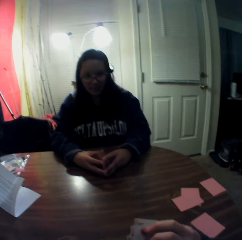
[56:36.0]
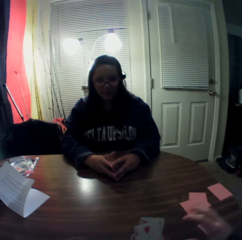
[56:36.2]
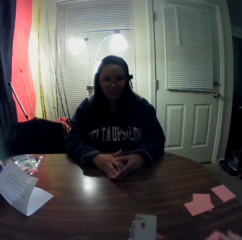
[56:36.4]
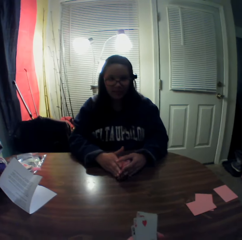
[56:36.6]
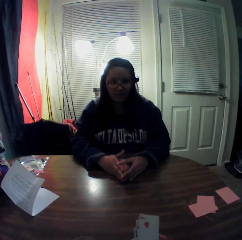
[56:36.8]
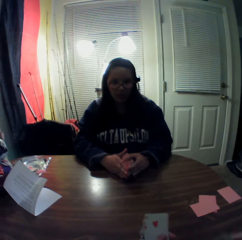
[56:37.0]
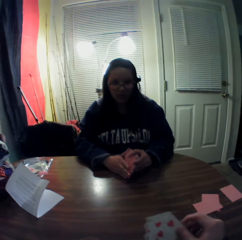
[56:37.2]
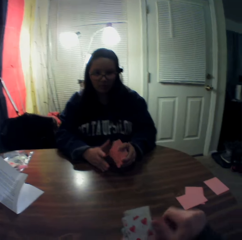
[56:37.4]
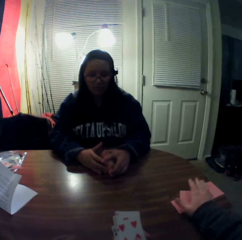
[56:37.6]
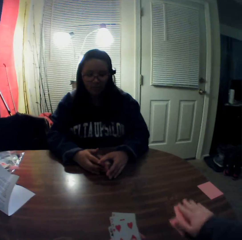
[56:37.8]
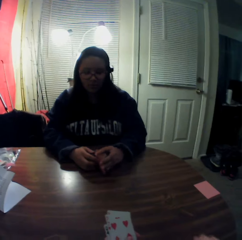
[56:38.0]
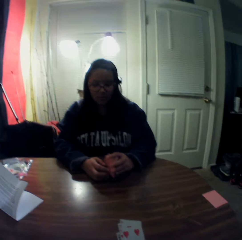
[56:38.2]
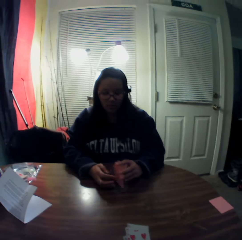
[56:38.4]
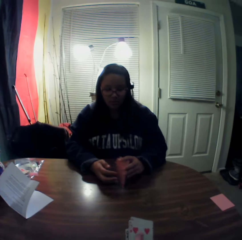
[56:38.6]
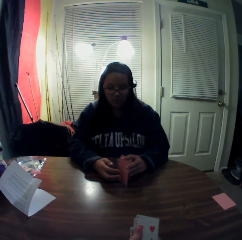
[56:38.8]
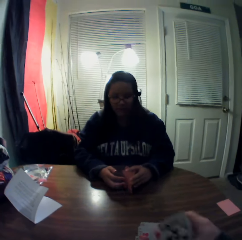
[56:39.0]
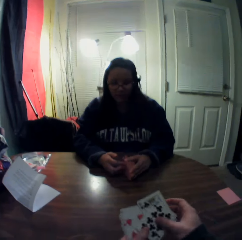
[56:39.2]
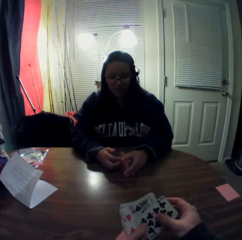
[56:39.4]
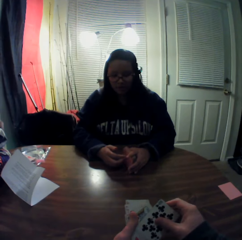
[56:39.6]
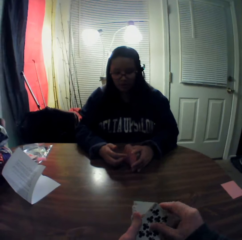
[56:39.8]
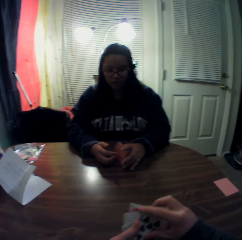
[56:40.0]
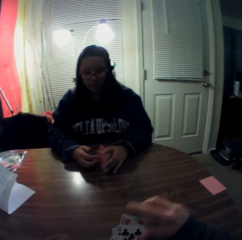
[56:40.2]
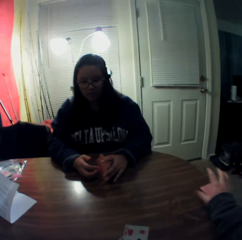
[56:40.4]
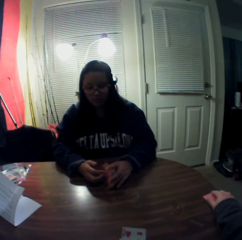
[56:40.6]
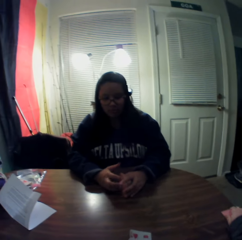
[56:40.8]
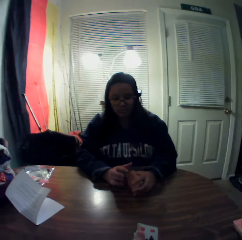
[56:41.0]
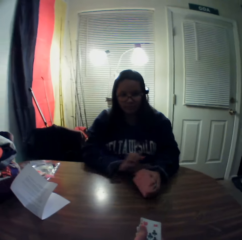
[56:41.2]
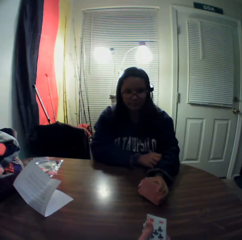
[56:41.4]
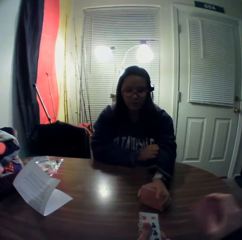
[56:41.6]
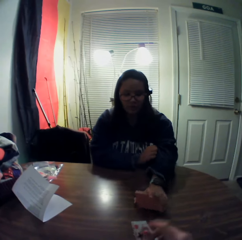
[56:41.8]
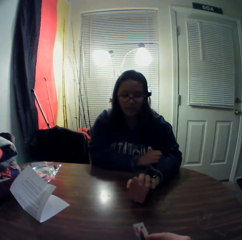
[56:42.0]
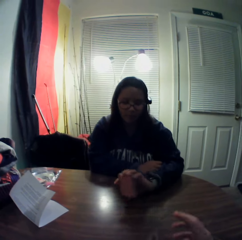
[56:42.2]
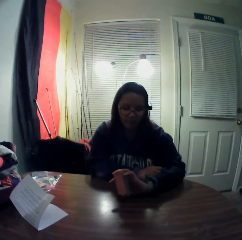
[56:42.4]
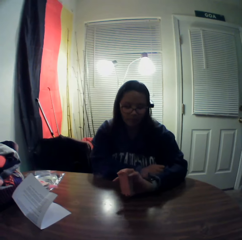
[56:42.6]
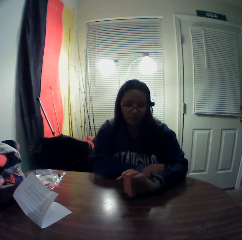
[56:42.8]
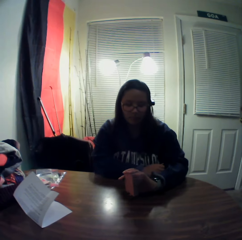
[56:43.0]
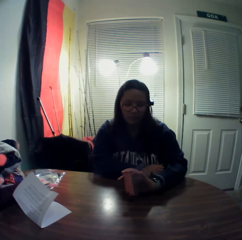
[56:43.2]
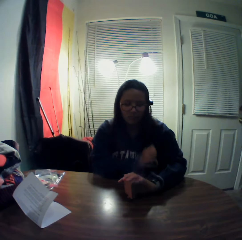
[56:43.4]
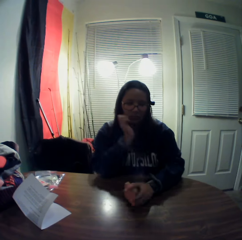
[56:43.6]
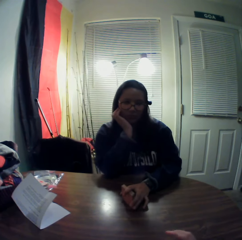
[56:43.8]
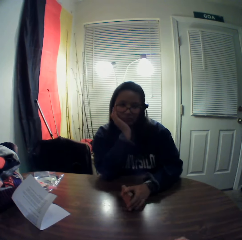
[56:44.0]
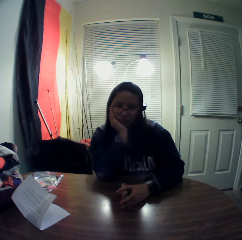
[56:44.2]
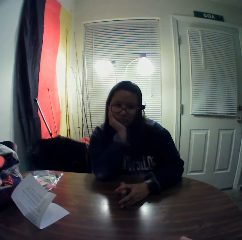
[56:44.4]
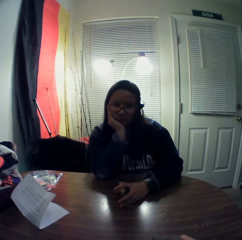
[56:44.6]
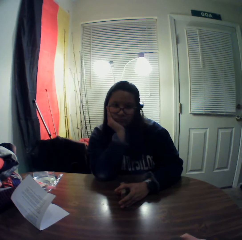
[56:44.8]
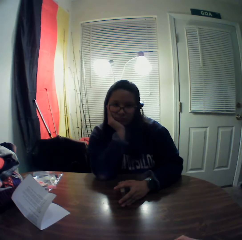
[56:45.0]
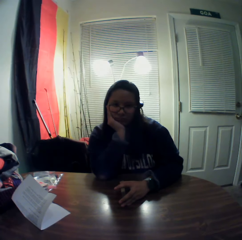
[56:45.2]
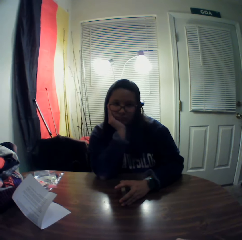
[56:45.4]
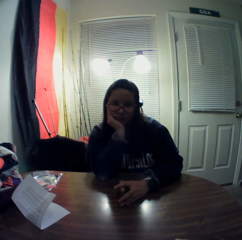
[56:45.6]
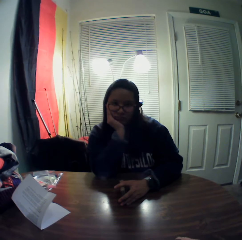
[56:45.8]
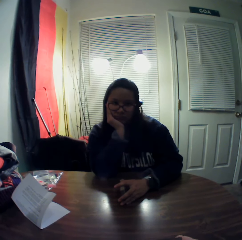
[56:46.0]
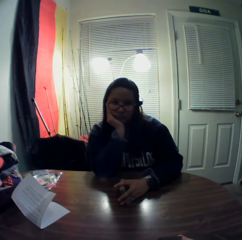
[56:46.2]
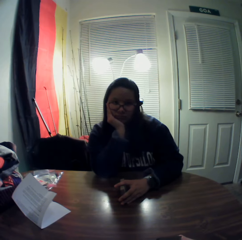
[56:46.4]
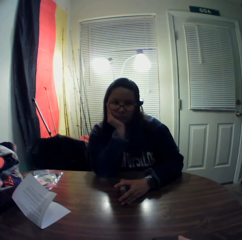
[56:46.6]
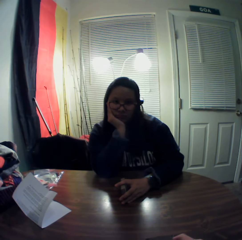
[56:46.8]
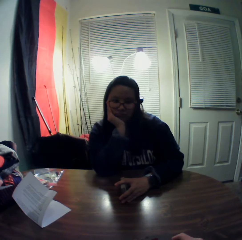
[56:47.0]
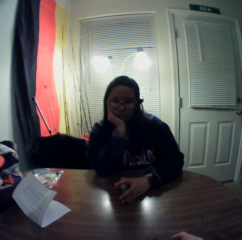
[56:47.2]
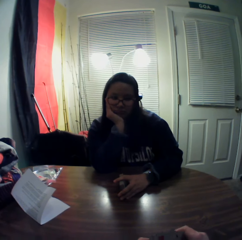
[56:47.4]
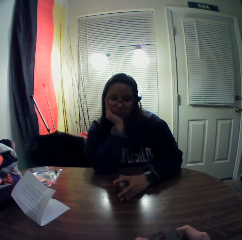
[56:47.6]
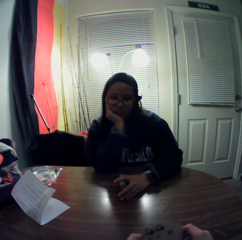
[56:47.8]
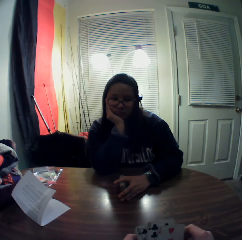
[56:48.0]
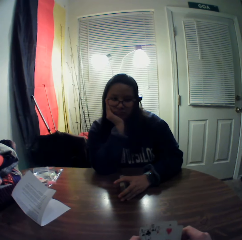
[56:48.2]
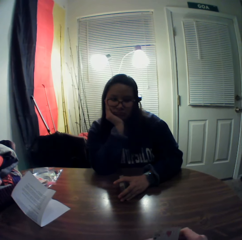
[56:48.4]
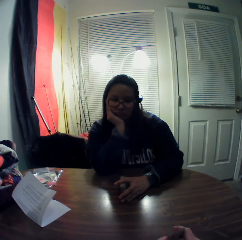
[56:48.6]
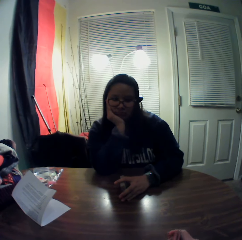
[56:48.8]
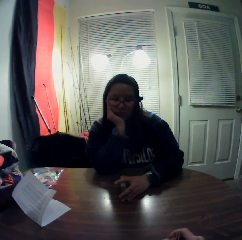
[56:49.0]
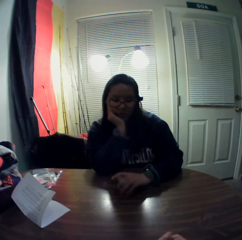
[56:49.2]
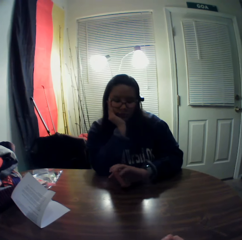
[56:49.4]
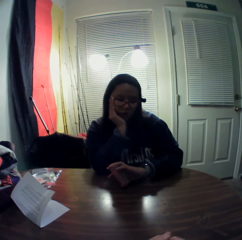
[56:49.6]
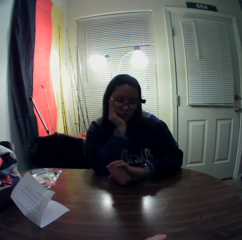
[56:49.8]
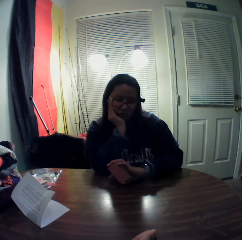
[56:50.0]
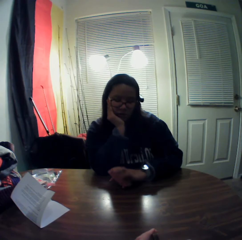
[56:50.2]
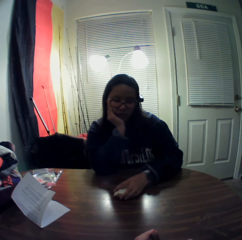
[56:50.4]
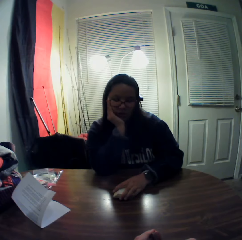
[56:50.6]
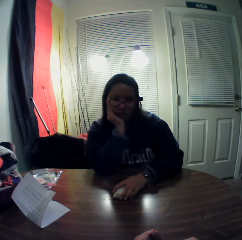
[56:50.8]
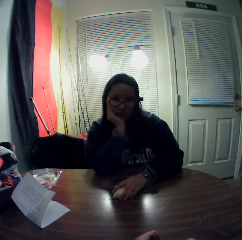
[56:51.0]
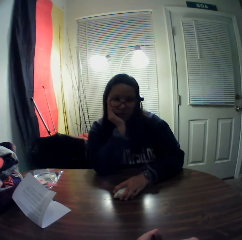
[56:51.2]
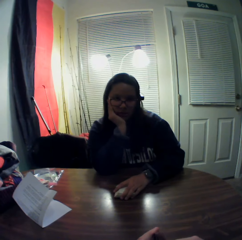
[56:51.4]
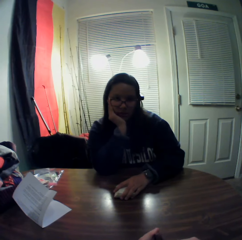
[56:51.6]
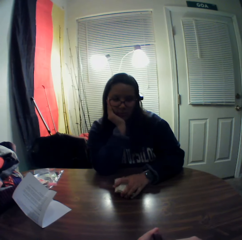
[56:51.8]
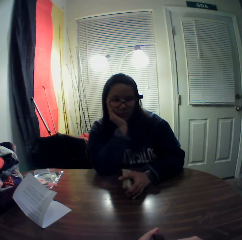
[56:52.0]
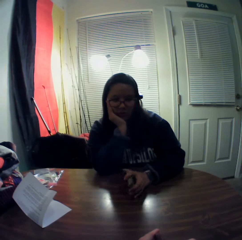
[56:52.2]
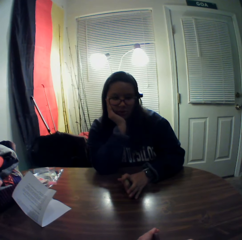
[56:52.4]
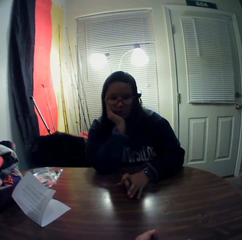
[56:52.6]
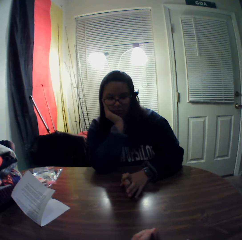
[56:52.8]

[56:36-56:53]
The woman holds the playing cards. The camera wearer slides a playing card on the table. He slides a playing card on the table again. He holds playing cards with his hand. He slides a playing card on the table. He holds a playing card with his hand. The woman pulls up the left sleeve of her cloth with her right hand, looks at her watch, and places her chin on her right hand. The camera wearer holds playing cards with his hand. The woman looks at her watch.

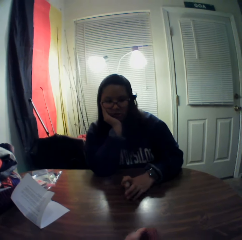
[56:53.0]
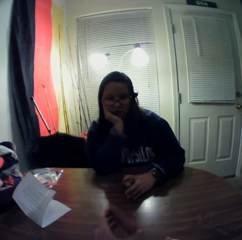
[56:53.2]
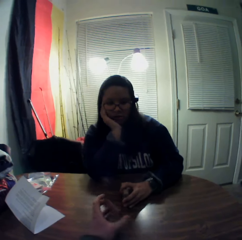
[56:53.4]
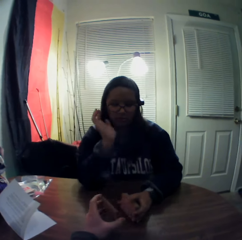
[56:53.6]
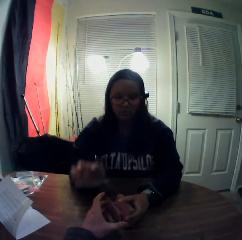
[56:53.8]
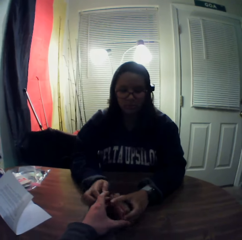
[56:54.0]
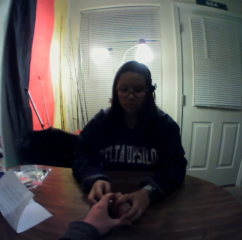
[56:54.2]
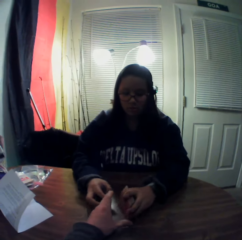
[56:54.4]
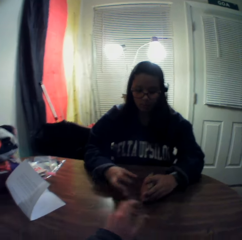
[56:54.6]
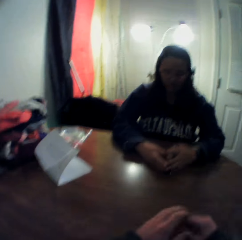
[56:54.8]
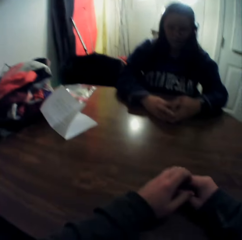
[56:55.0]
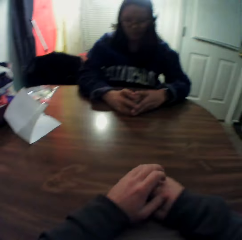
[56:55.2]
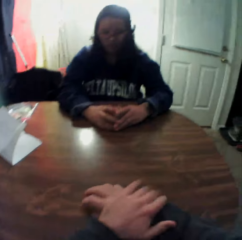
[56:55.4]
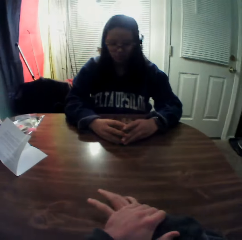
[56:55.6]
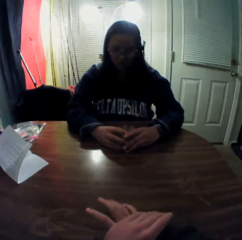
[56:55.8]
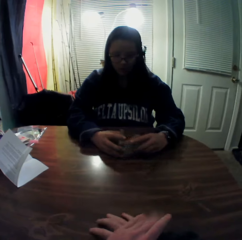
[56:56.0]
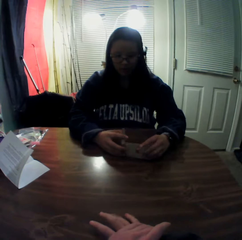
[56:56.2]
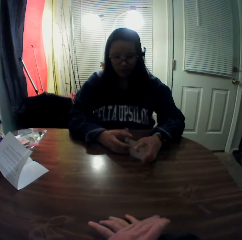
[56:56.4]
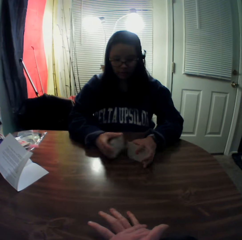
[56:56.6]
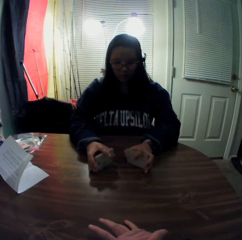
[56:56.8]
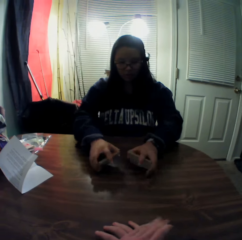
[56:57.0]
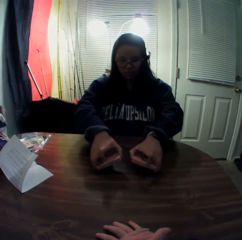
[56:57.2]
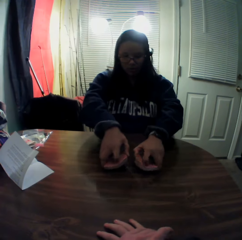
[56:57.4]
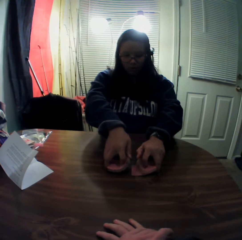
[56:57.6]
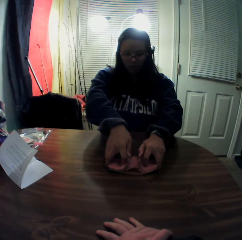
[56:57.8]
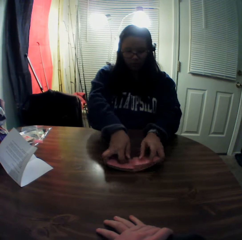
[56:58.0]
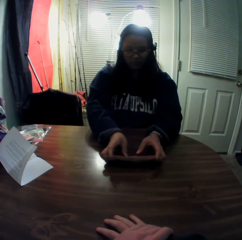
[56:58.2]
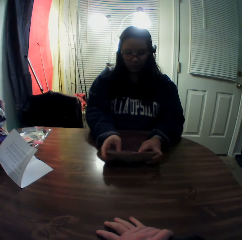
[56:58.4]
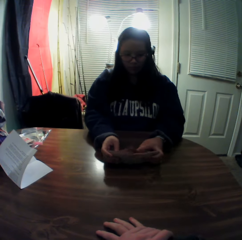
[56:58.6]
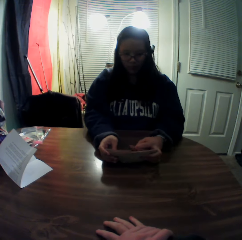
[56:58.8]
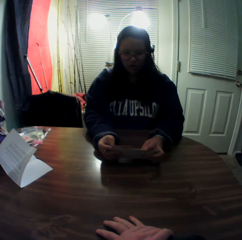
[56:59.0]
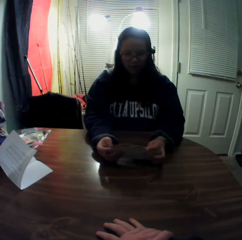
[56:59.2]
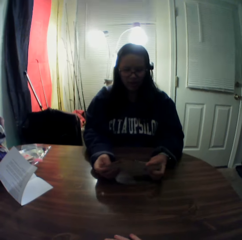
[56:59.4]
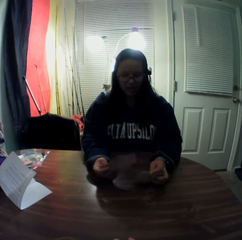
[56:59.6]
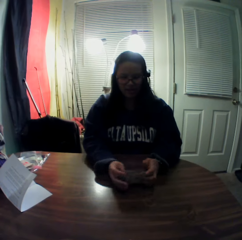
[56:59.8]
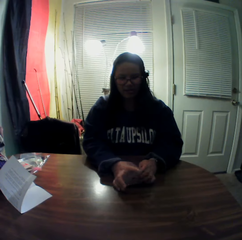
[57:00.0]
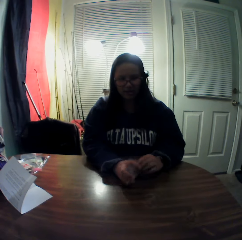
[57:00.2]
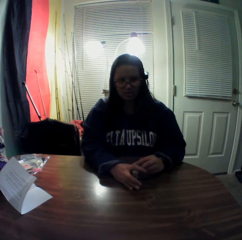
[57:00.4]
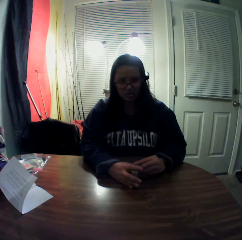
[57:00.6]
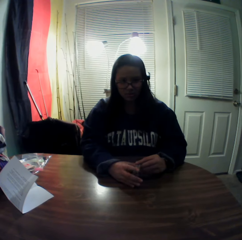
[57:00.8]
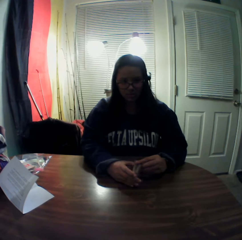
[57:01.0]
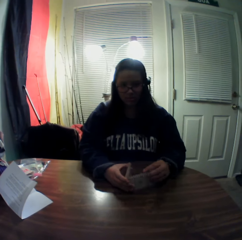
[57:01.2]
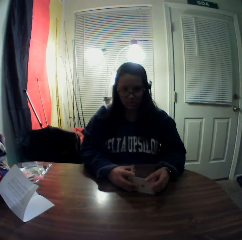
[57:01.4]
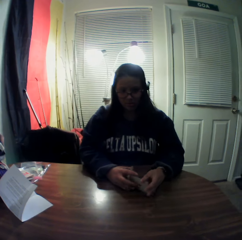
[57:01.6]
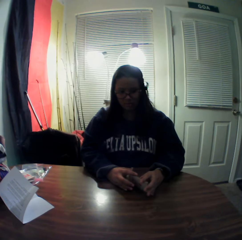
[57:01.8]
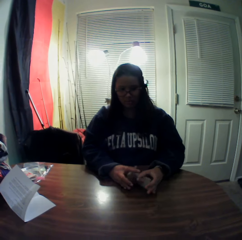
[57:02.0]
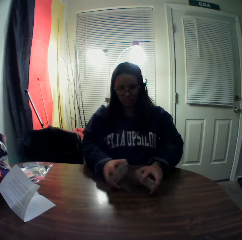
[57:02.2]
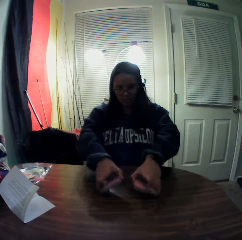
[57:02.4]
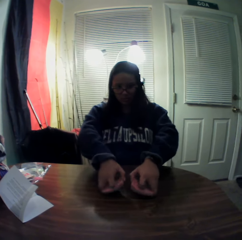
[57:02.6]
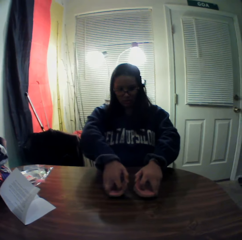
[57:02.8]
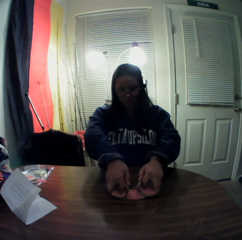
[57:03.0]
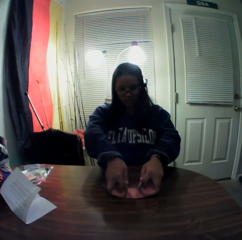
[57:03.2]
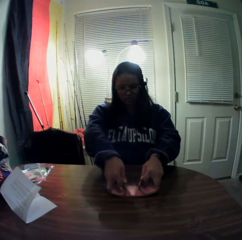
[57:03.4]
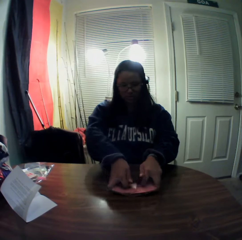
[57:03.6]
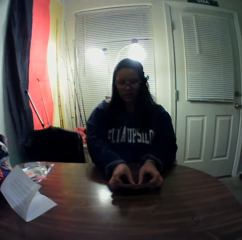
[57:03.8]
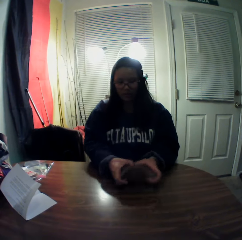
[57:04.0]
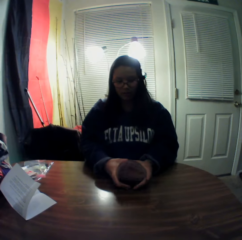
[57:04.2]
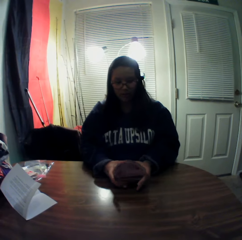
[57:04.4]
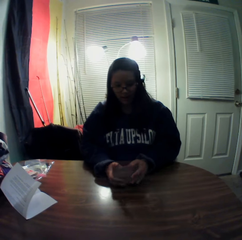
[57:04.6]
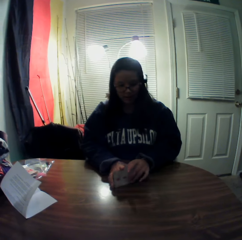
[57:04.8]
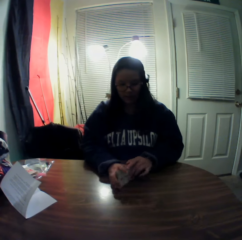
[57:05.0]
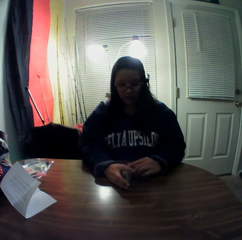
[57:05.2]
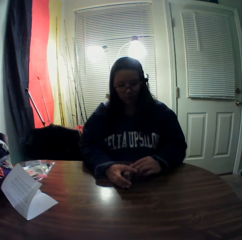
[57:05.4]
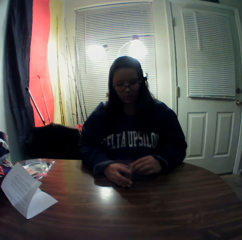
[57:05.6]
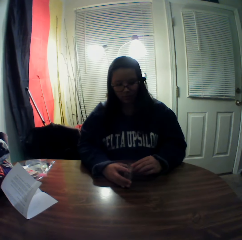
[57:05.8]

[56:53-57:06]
The camera wearer passes the stack of cards to the woman with his left hand. The woman holds the playing cards. The camera wearer puts his hands on the table. The woman picks some playing cards from the deck, shuffles the stack of cards, picks some playing cards from the deck, and shuffles the playing cards.
